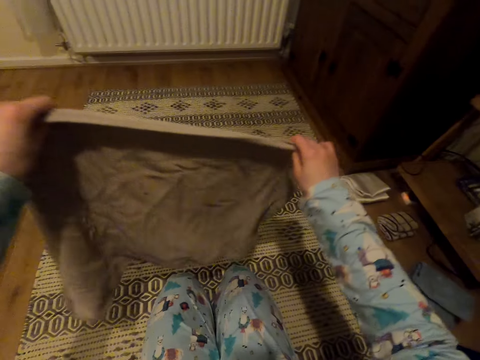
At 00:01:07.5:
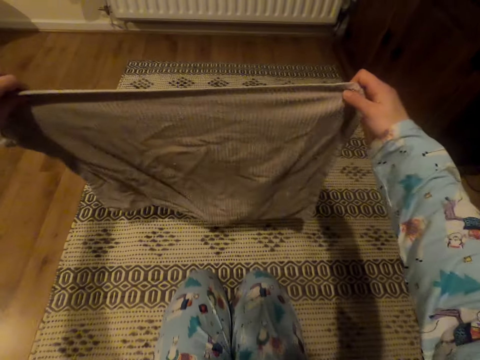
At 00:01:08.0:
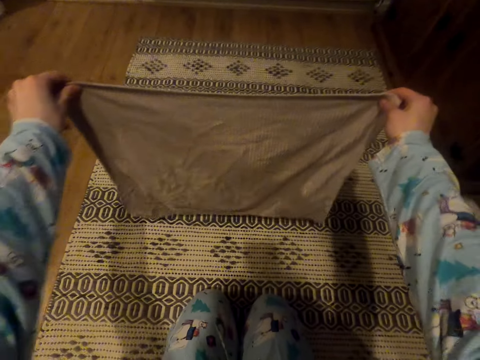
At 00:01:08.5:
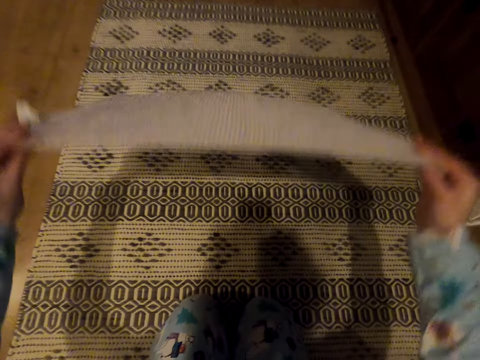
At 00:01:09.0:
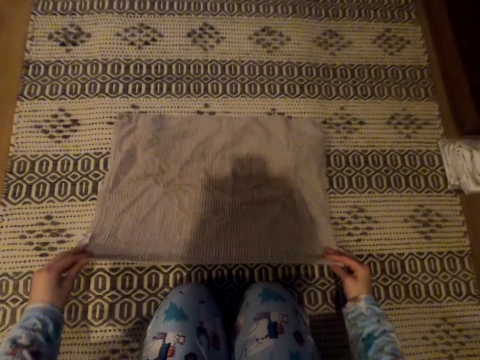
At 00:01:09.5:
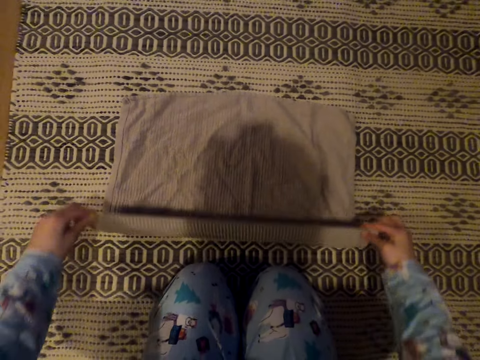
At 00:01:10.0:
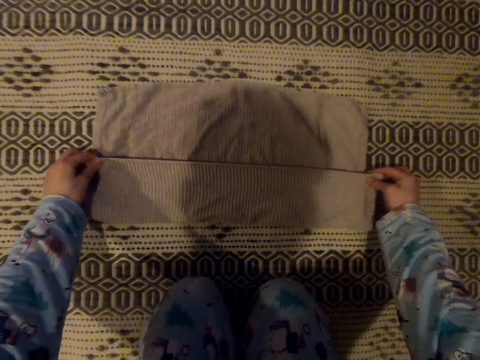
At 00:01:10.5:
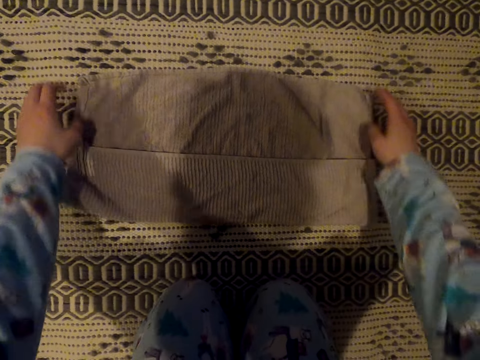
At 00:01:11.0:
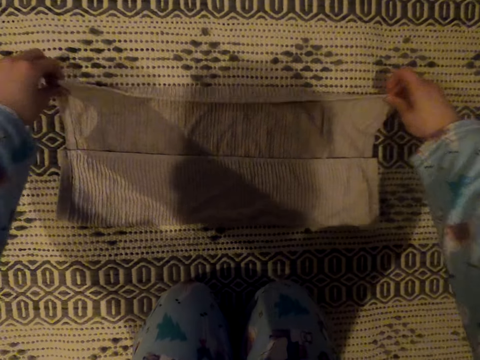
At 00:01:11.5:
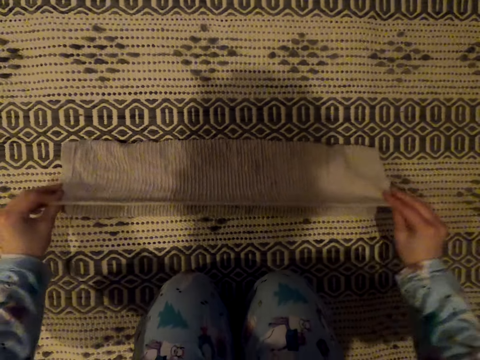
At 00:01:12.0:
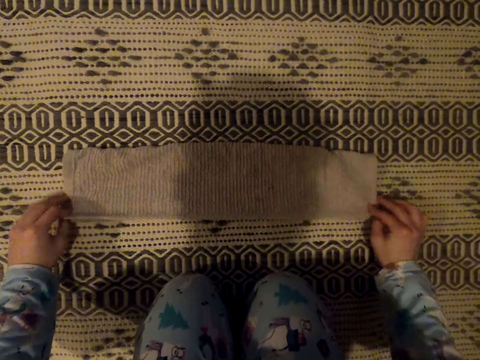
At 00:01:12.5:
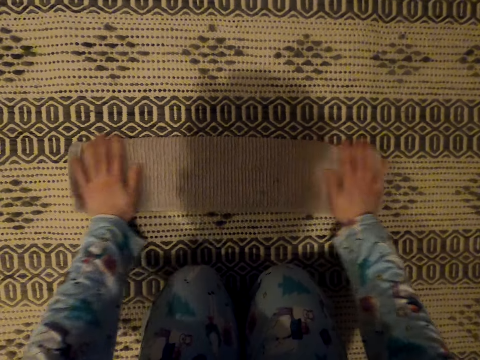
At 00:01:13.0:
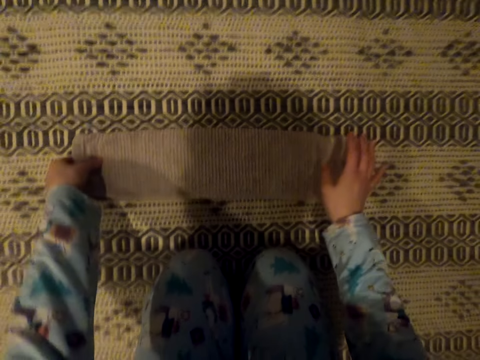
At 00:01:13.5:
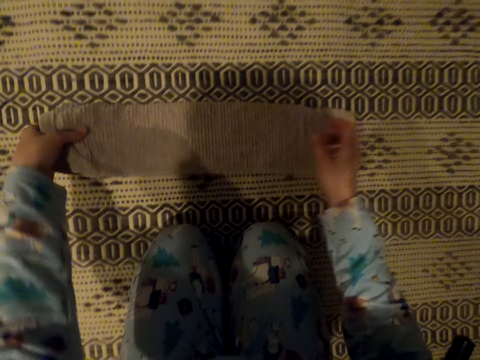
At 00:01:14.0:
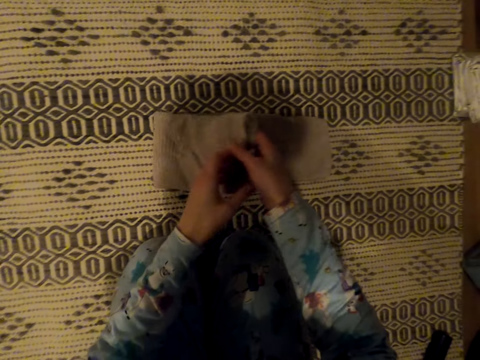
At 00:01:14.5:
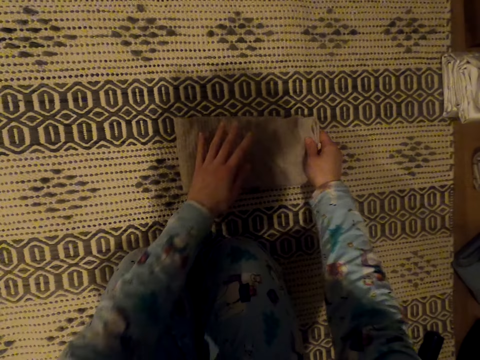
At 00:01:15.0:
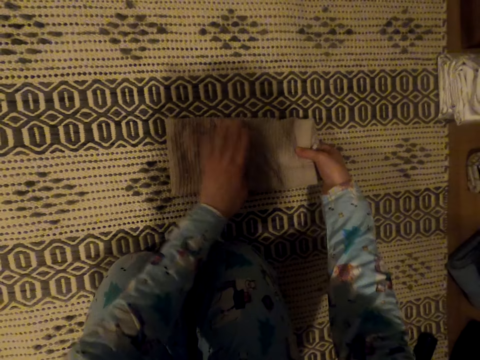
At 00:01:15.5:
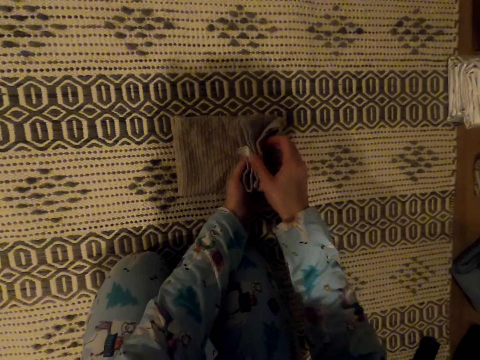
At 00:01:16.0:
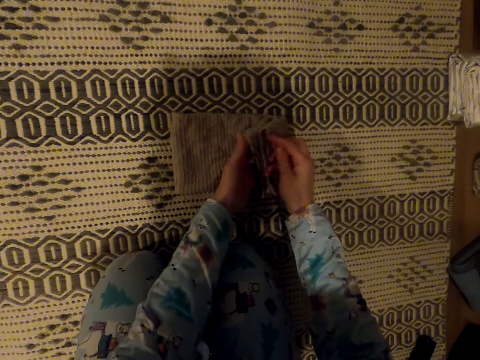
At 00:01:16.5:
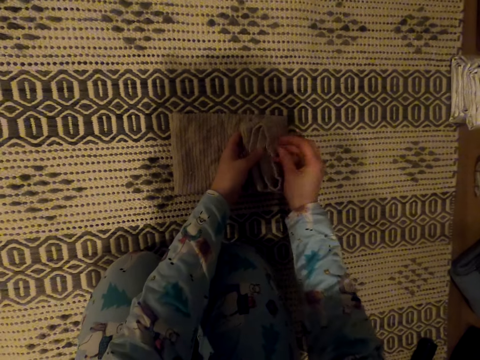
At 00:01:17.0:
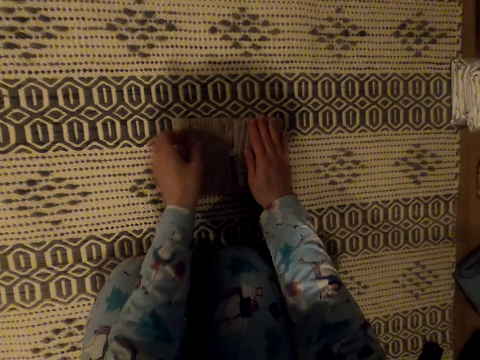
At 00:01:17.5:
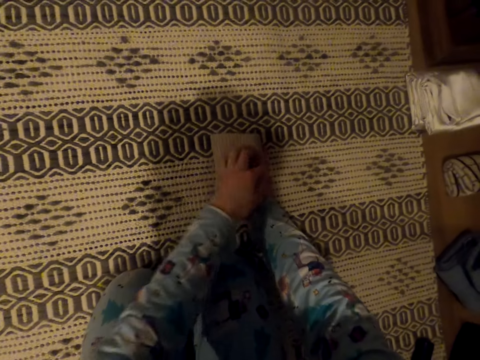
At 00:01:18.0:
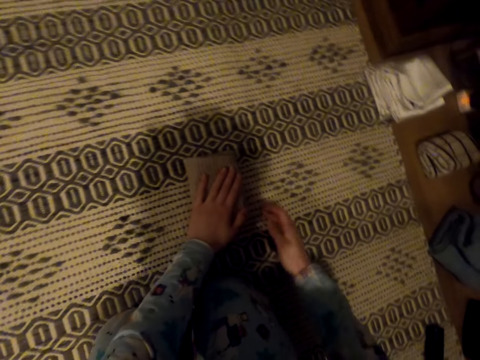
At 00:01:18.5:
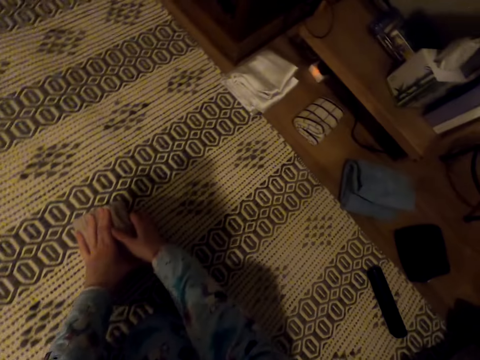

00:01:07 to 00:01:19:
The camera wearer stretches the hand towel. They put the hand towel. They fold the hand towel. They spread the hand towel. They fold the hand towel.

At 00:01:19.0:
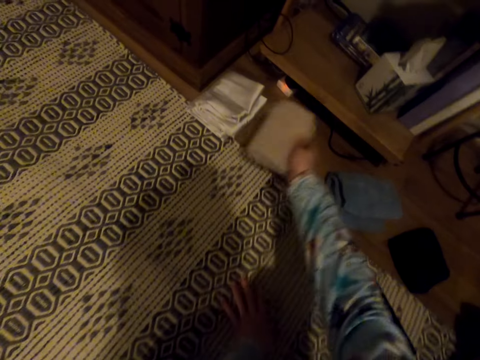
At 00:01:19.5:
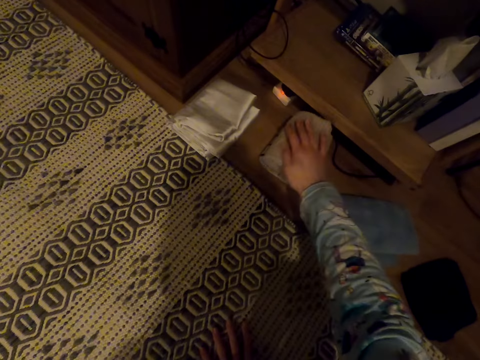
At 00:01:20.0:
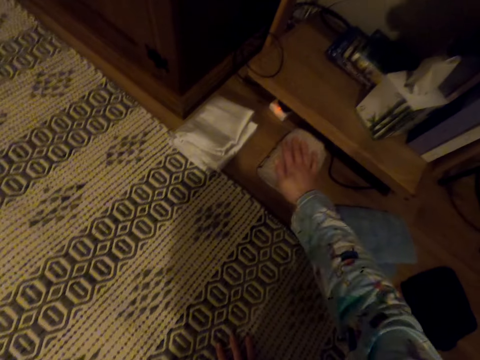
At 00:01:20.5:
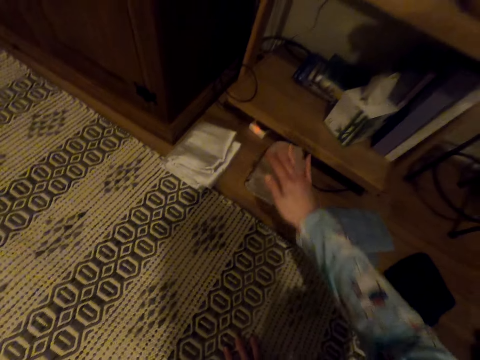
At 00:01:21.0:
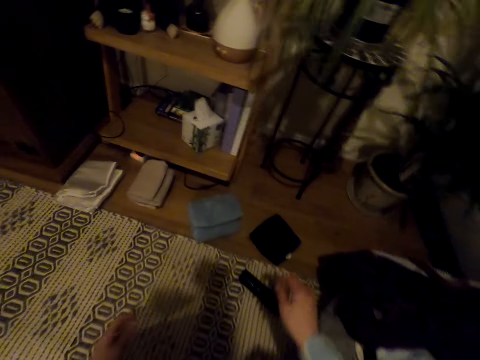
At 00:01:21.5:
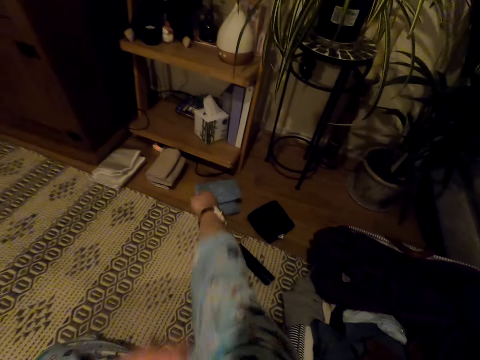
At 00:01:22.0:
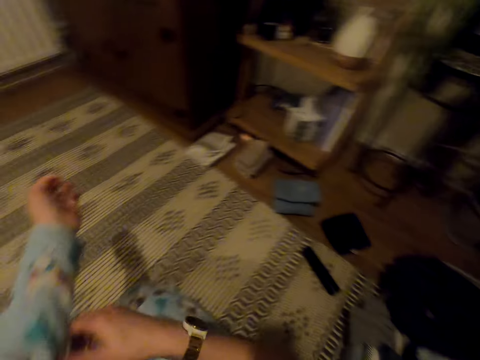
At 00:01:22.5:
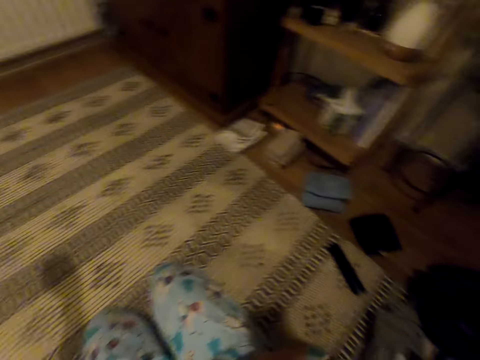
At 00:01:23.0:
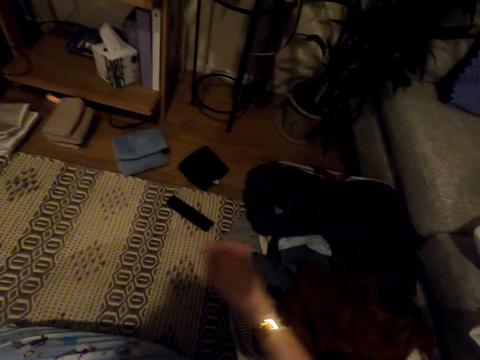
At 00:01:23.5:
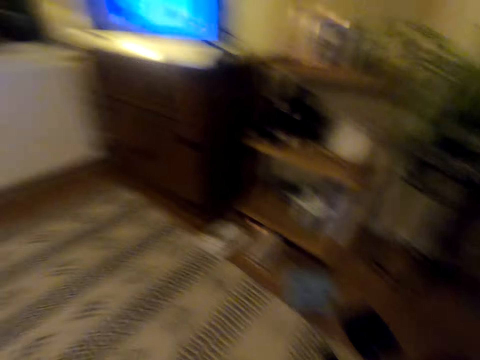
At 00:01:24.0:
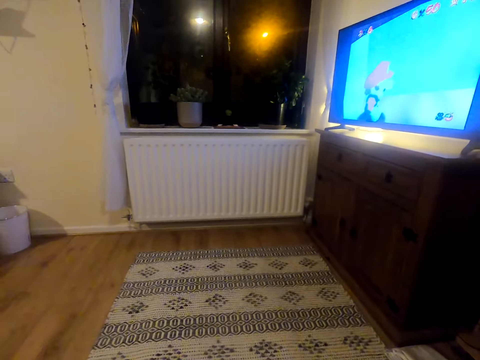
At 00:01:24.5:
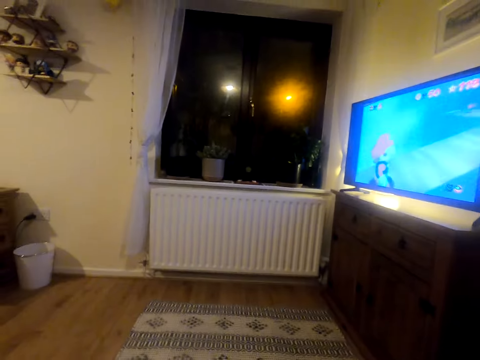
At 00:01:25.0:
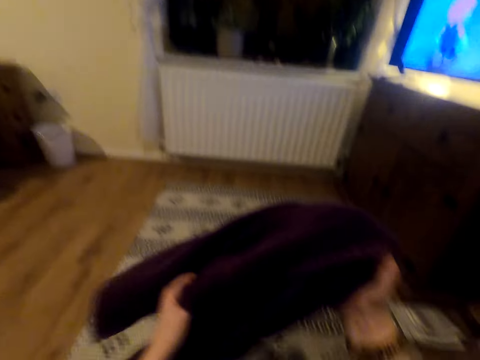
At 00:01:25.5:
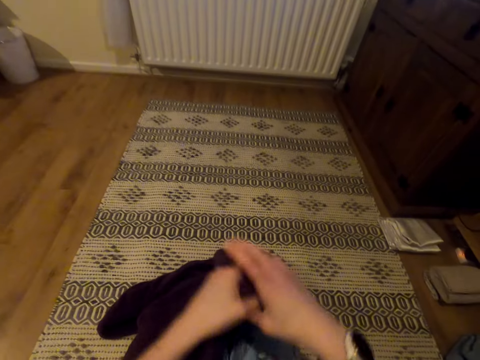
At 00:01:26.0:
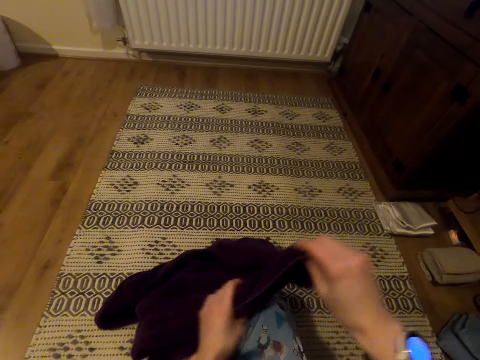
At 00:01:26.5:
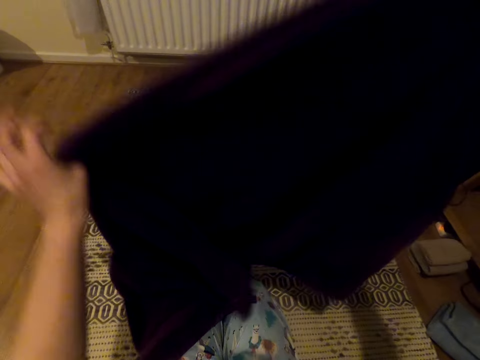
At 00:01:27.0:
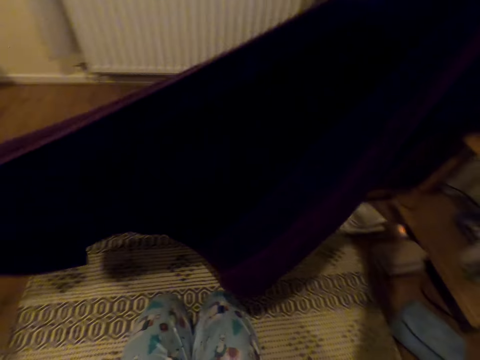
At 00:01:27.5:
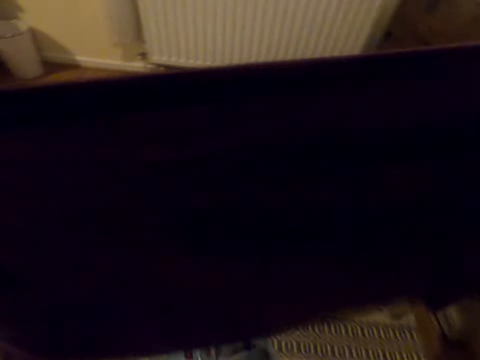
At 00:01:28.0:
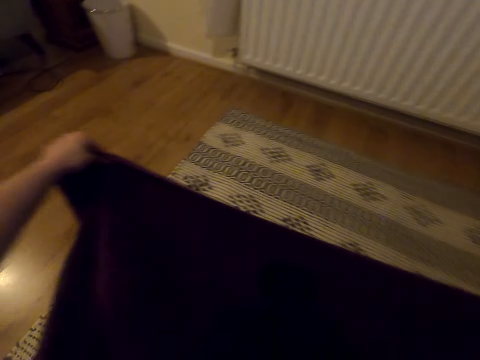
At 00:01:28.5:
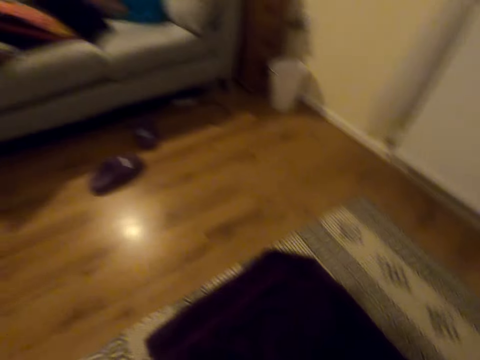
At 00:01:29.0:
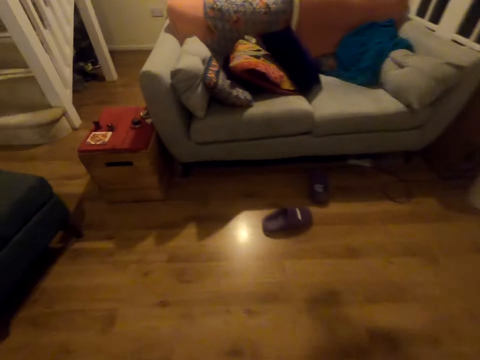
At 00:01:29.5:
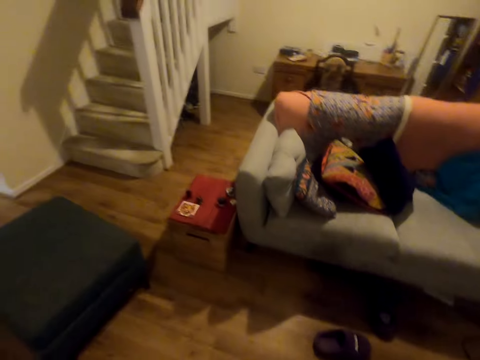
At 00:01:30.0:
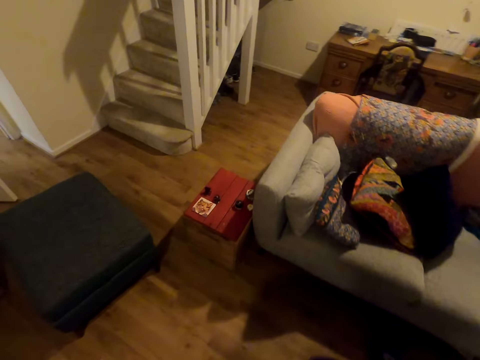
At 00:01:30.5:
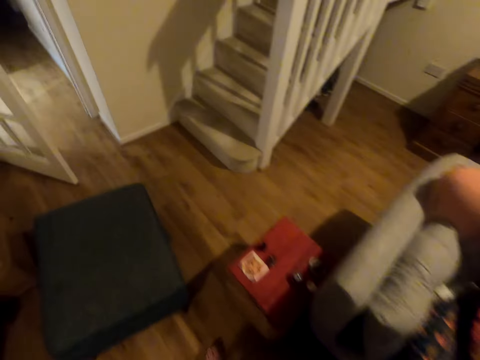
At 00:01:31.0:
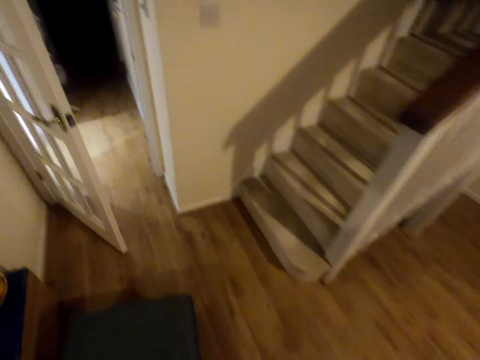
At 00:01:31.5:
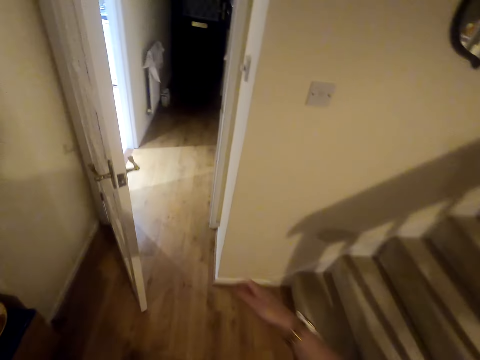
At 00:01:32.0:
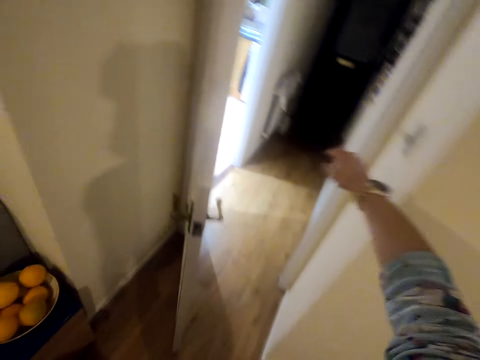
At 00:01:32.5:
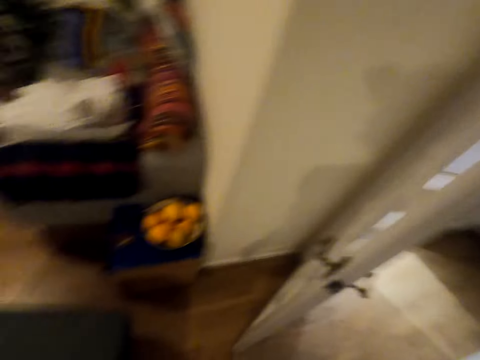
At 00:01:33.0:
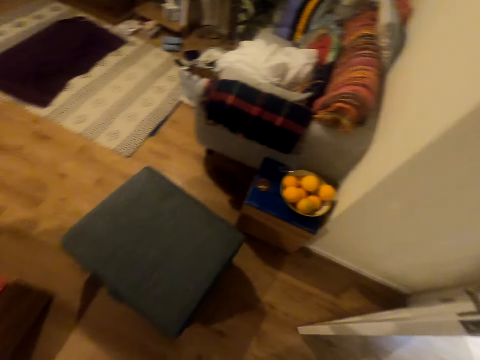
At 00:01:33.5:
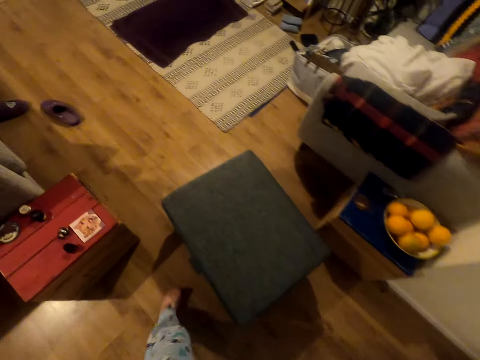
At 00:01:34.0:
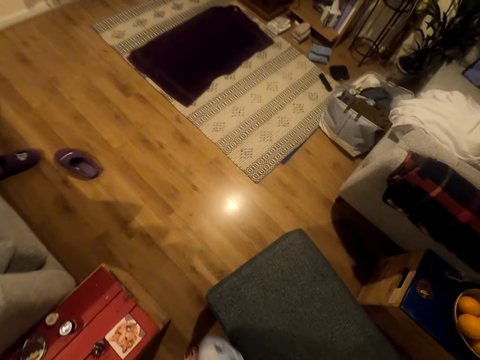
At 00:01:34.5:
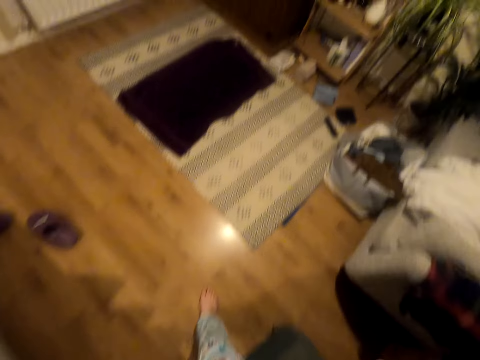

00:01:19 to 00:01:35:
The camera wearer puts the hand towel aside on the other cloth. They press the hand towel. They pull the sweater up. They take the towel. They put the towel down. They stretch the towel. They fold the towel. They put the towel down. They walk to the door in the house.
